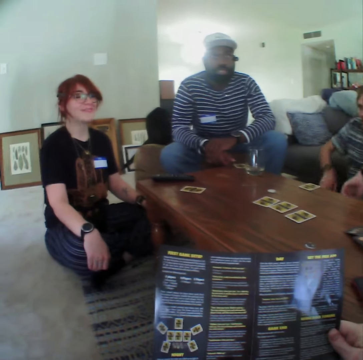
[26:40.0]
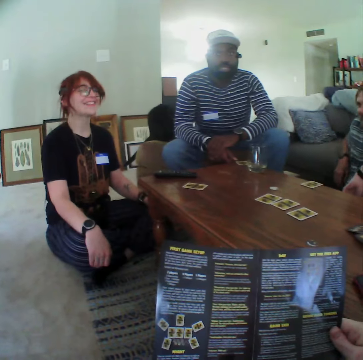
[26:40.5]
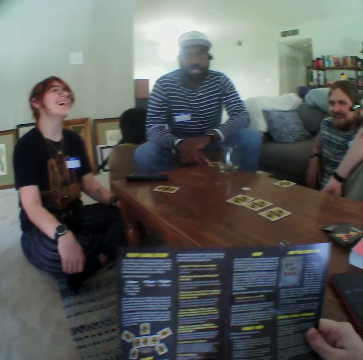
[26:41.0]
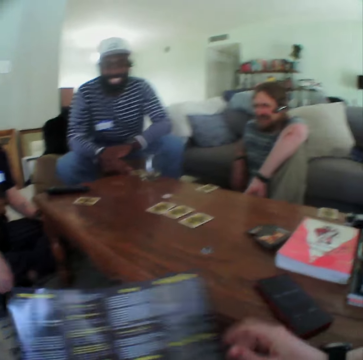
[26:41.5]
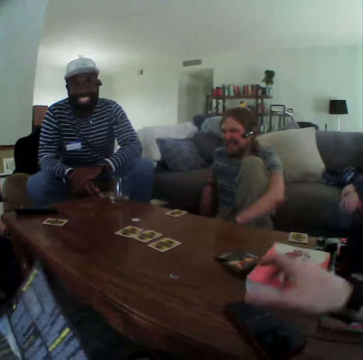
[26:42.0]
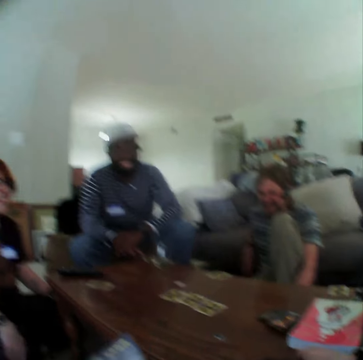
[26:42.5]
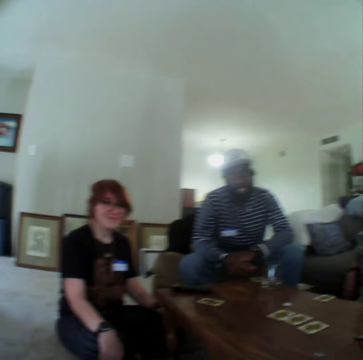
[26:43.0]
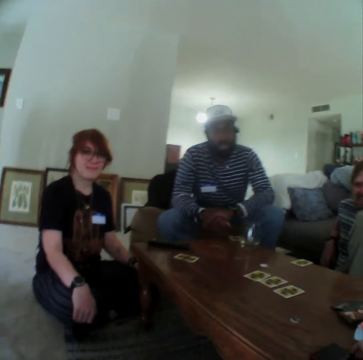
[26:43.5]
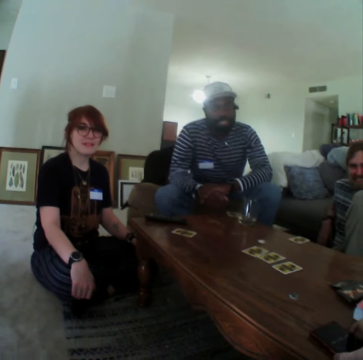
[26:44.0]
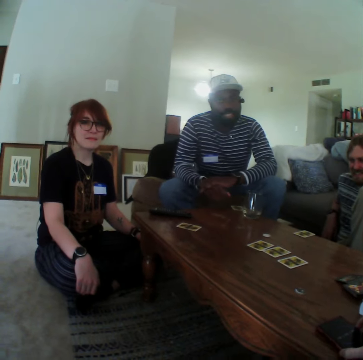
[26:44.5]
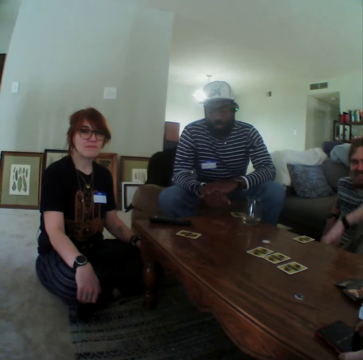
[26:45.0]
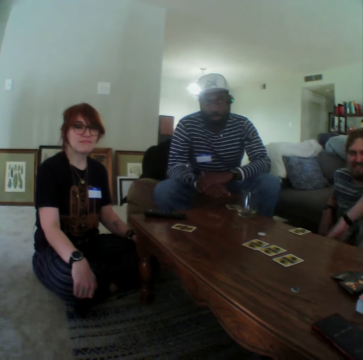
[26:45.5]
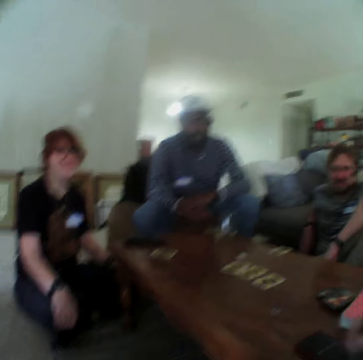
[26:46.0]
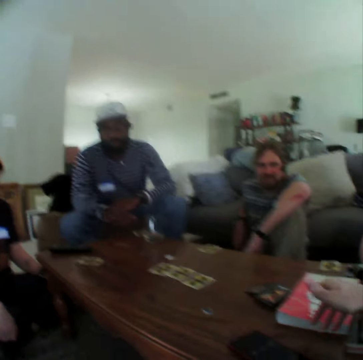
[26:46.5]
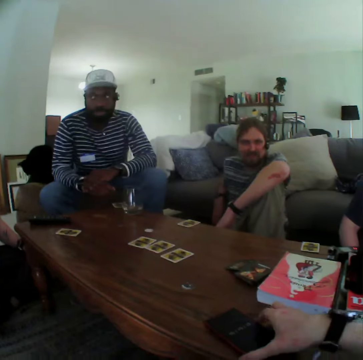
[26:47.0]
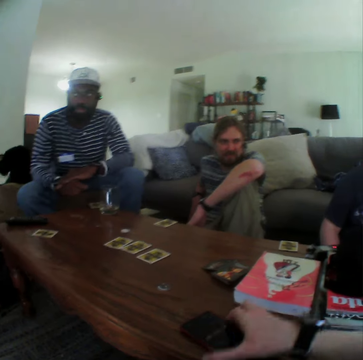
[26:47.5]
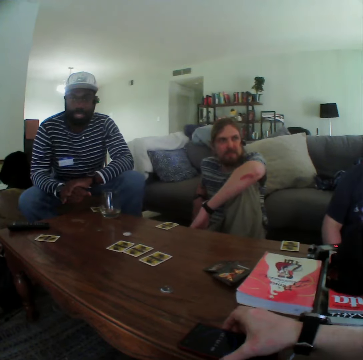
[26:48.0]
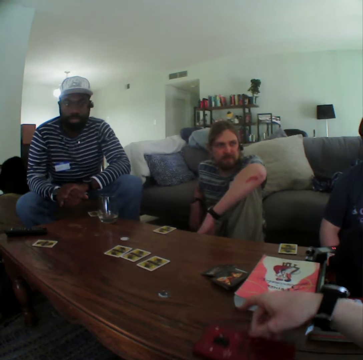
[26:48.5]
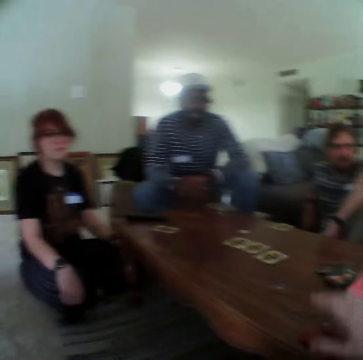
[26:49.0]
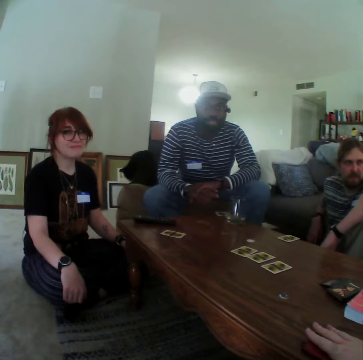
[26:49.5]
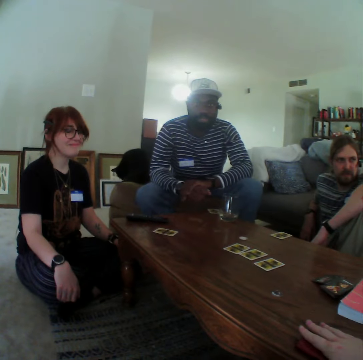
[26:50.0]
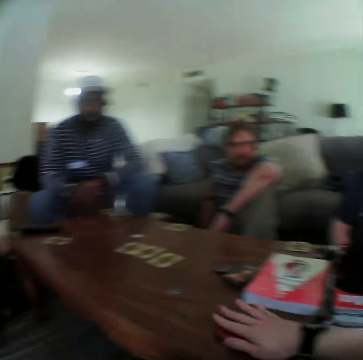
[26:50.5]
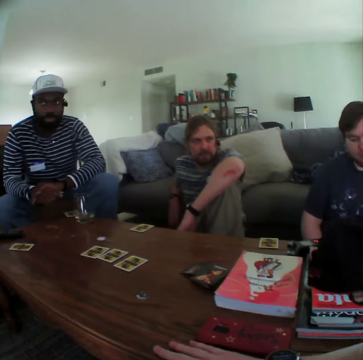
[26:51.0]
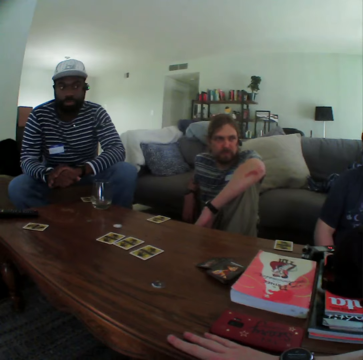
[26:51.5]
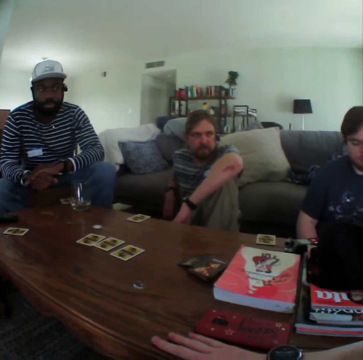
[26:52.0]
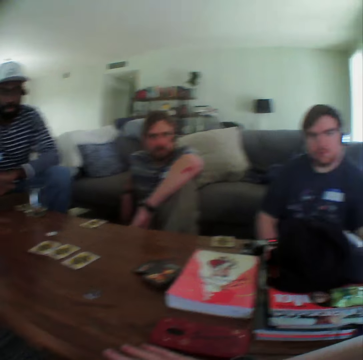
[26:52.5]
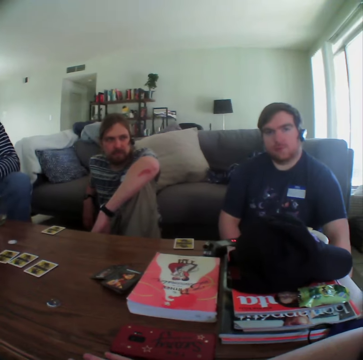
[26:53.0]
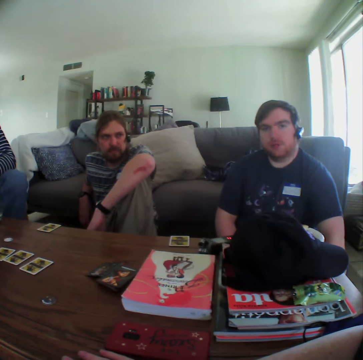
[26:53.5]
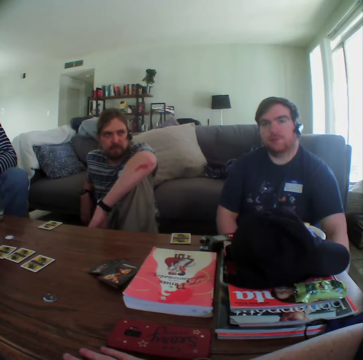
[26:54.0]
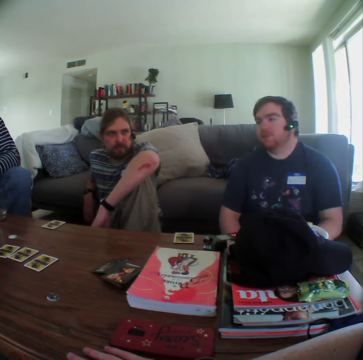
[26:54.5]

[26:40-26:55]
The camera wearer moves the hand. They pick up the phone. A person moves the hand on the knee. The camera wearer moves the hand. They move the phone, point at the card, and move the hand on the table.

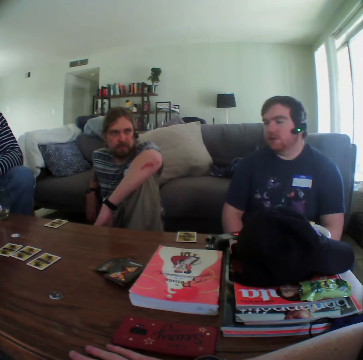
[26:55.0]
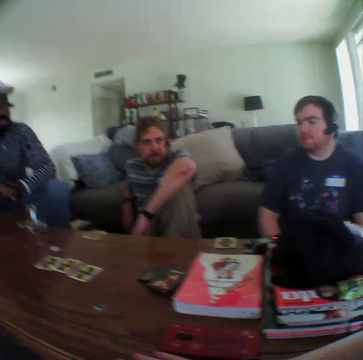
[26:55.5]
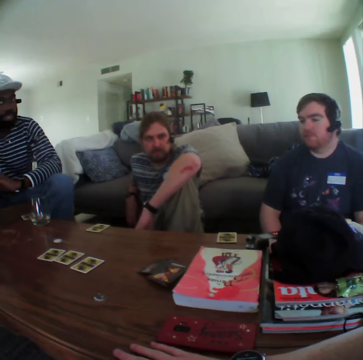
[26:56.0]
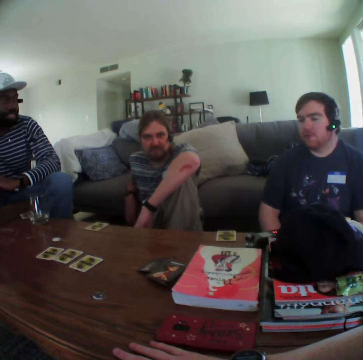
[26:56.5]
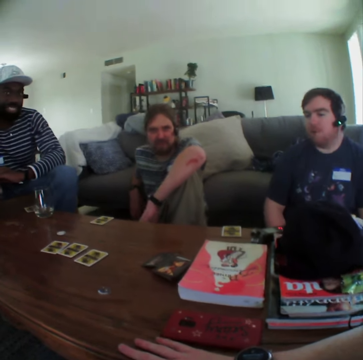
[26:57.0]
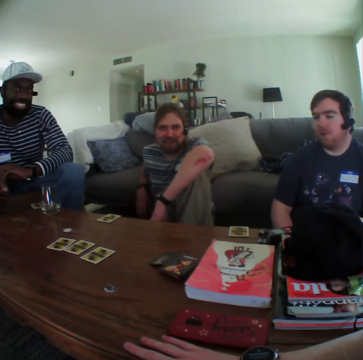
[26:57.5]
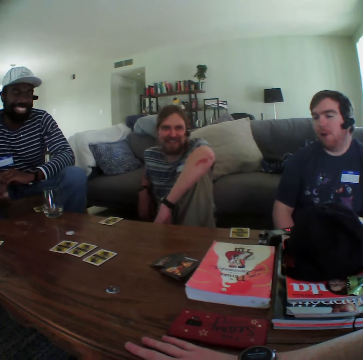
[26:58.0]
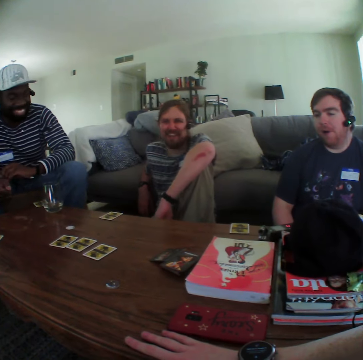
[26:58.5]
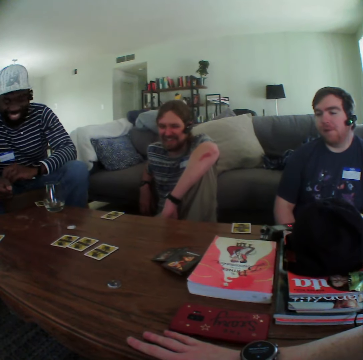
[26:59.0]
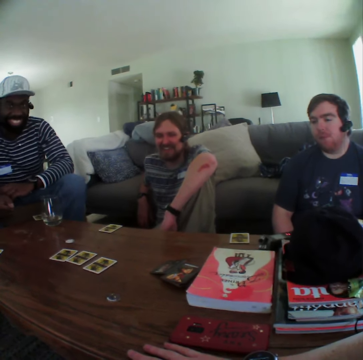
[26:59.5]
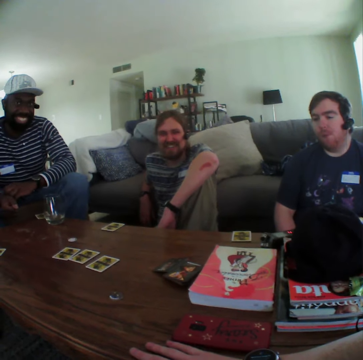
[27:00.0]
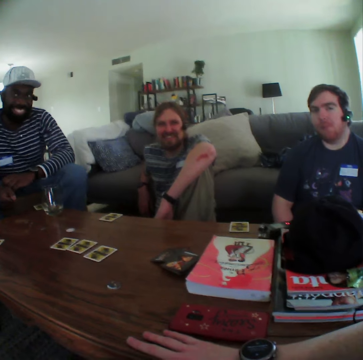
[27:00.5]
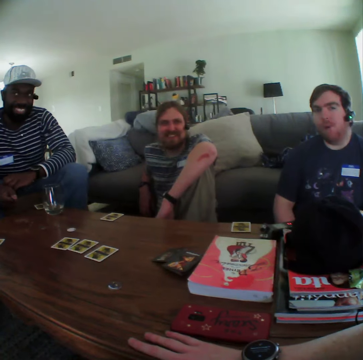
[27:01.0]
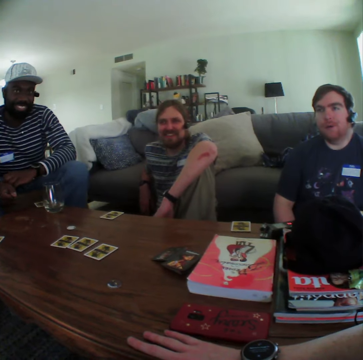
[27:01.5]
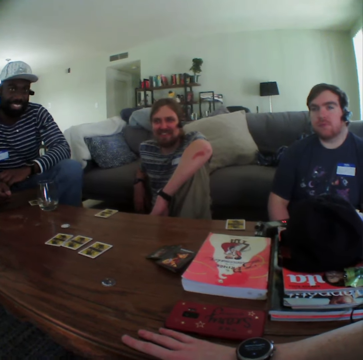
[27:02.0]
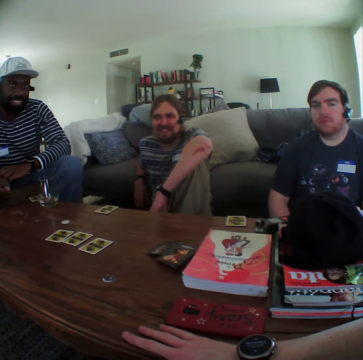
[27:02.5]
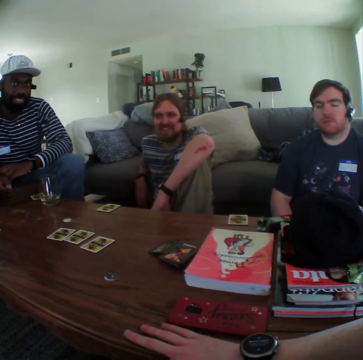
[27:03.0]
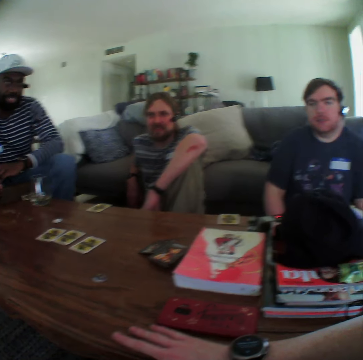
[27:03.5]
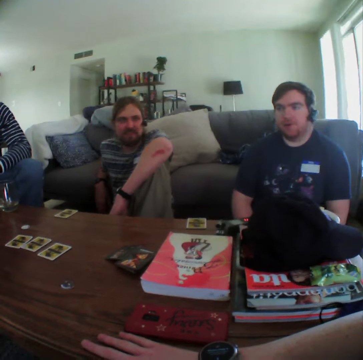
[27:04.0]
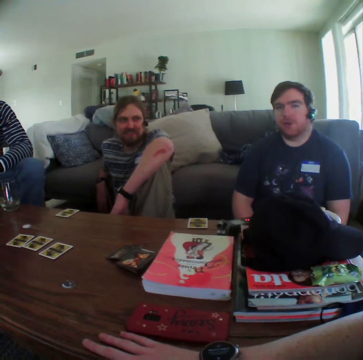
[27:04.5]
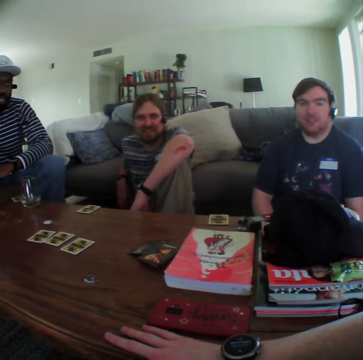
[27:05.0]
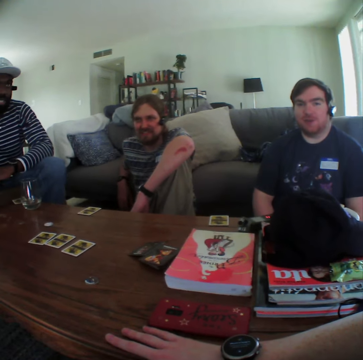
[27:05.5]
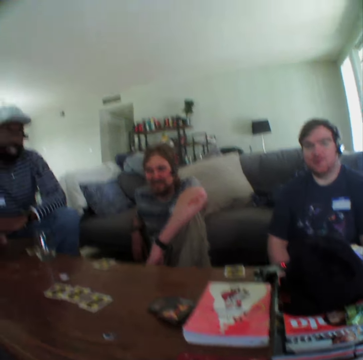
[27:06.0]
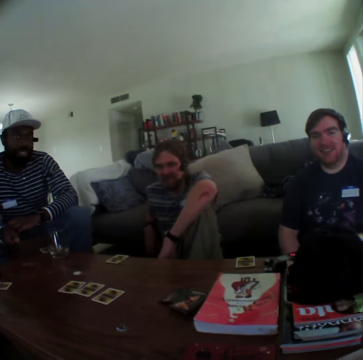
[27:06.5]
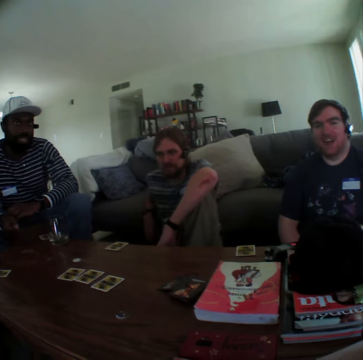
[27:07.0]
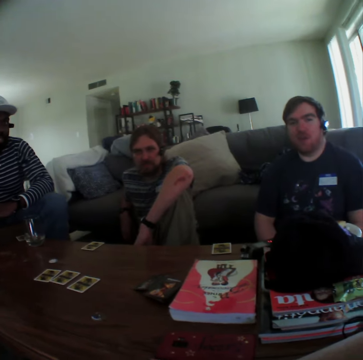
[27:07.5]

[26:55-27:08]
A person moves the hand down. Another person moves the head.

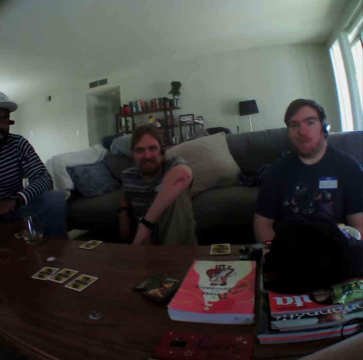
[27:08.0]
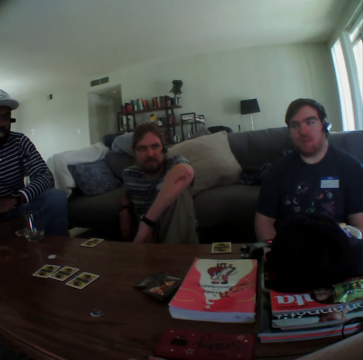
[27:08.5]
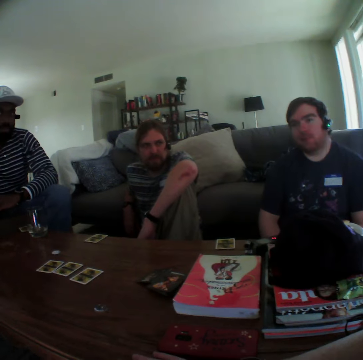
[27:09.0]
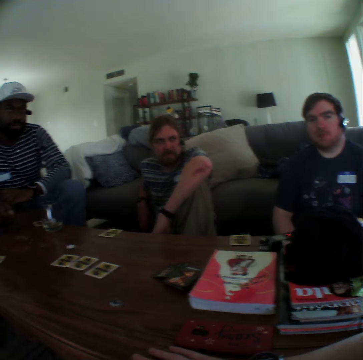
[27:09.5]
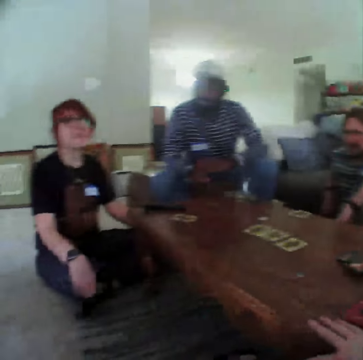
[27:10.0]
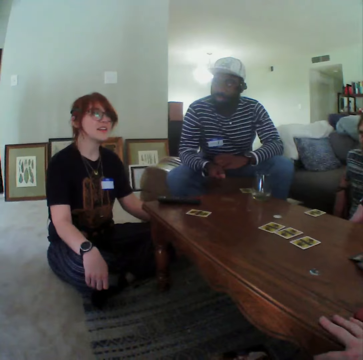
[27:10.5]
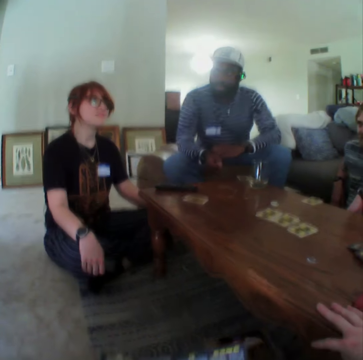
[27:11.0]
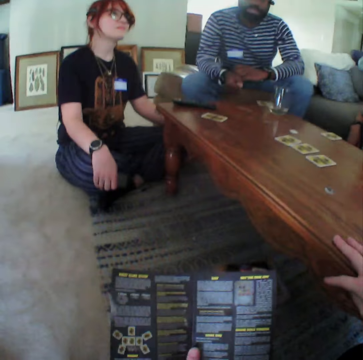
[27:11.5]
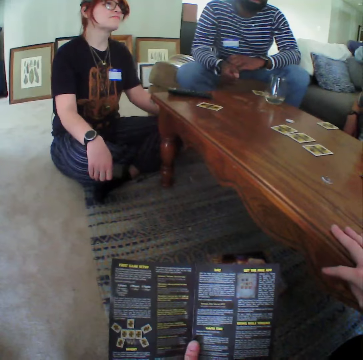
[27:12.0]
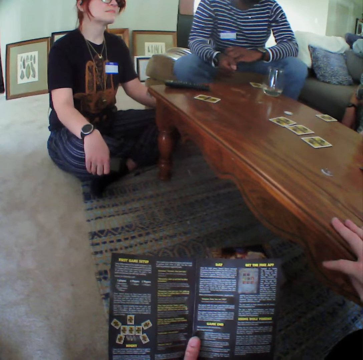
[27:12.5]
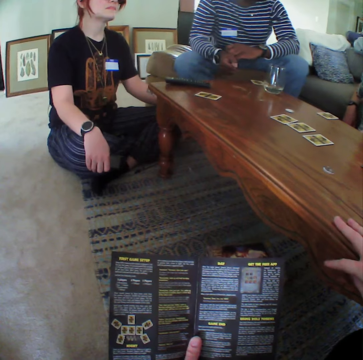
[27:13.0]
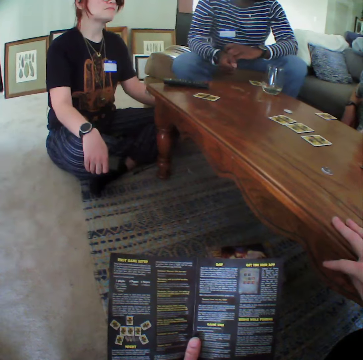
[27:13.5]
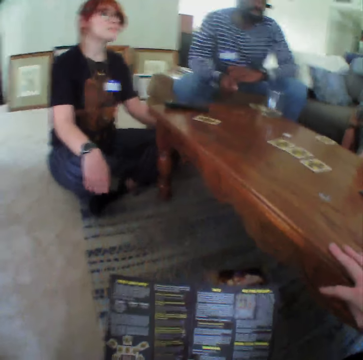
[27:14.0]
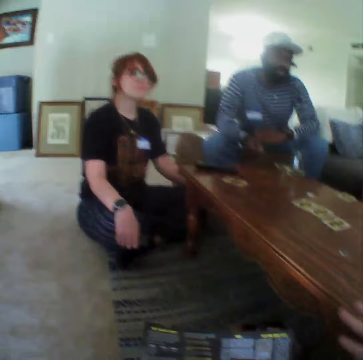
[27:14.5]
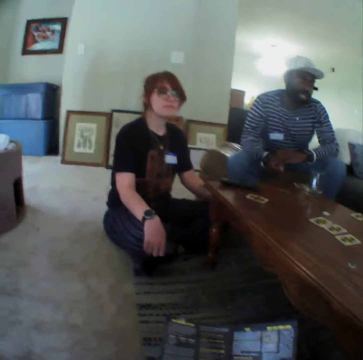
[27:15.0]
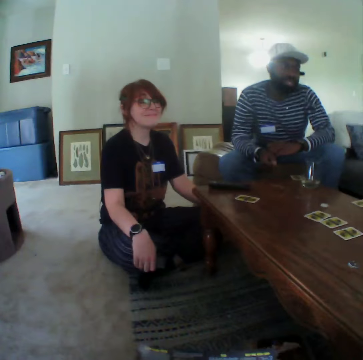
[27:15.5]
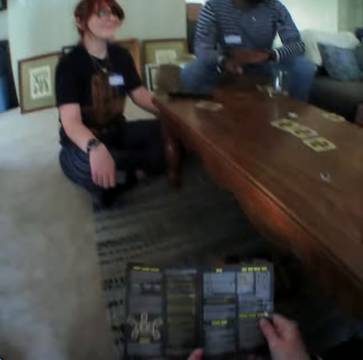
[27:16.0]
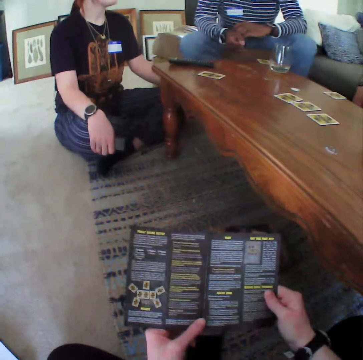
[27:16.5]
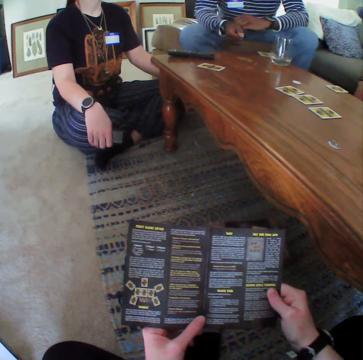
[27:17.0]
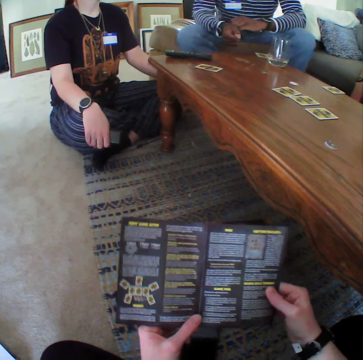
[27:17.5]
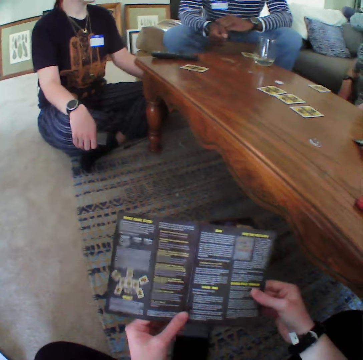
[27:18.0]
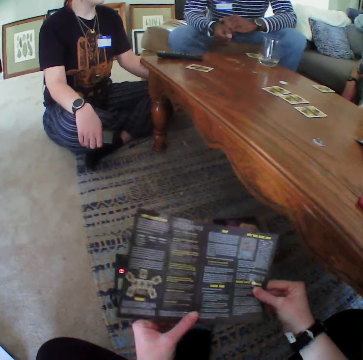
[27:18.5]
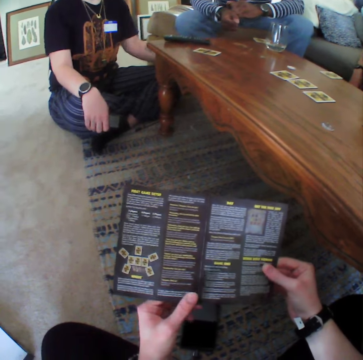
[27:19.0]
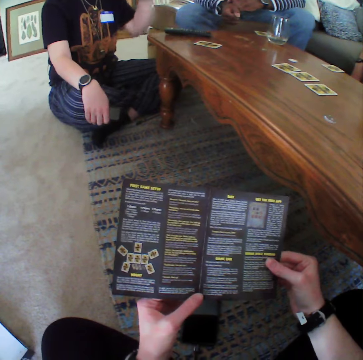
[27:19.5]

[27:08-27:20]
The camera wearer moves the hand. They touch the pamphlet.
